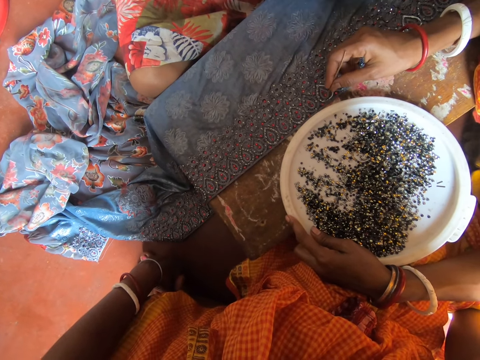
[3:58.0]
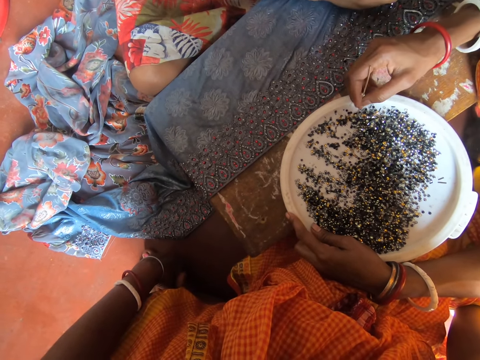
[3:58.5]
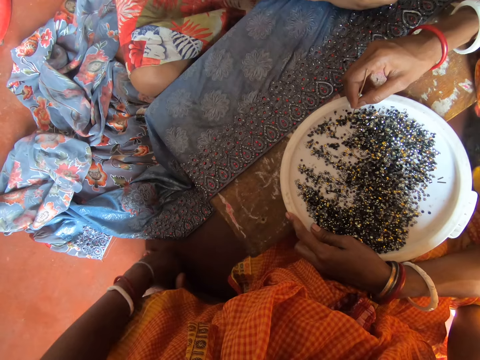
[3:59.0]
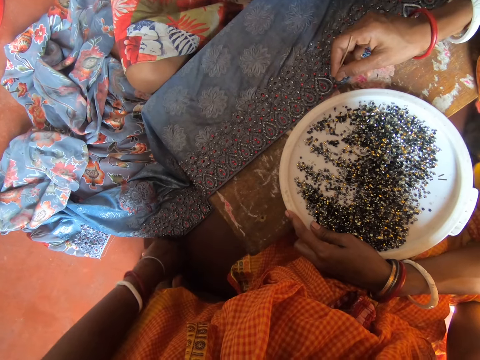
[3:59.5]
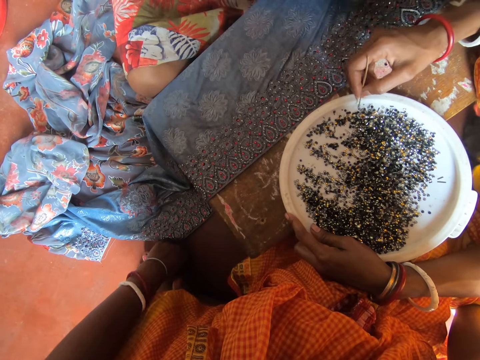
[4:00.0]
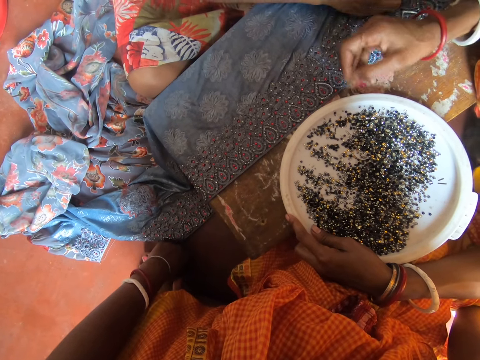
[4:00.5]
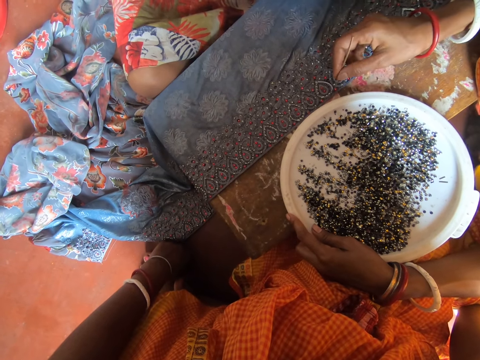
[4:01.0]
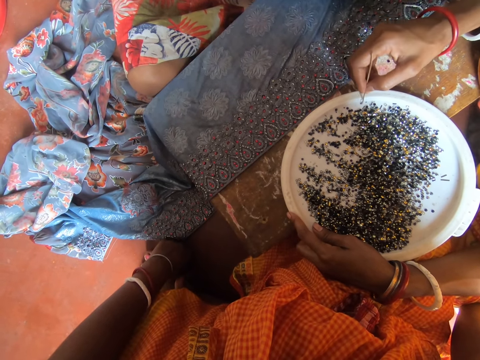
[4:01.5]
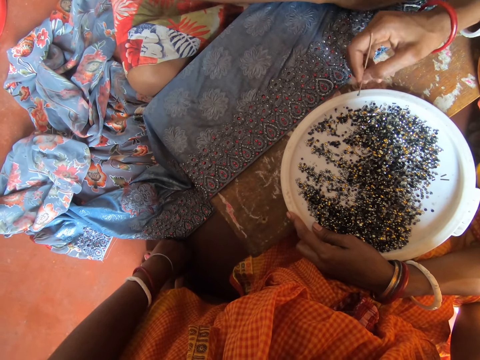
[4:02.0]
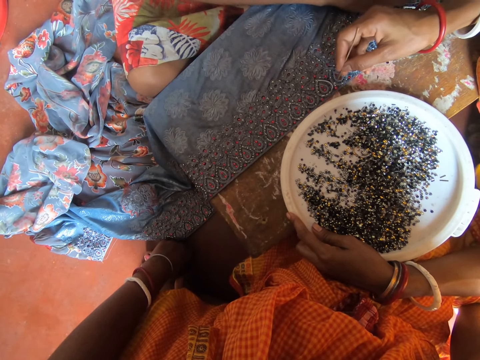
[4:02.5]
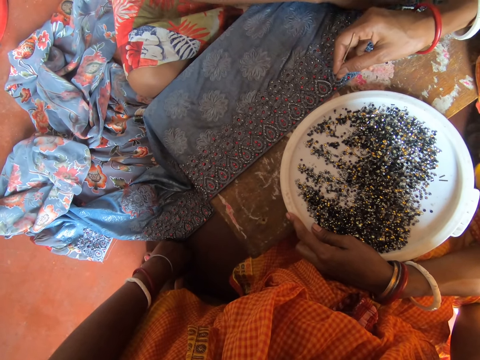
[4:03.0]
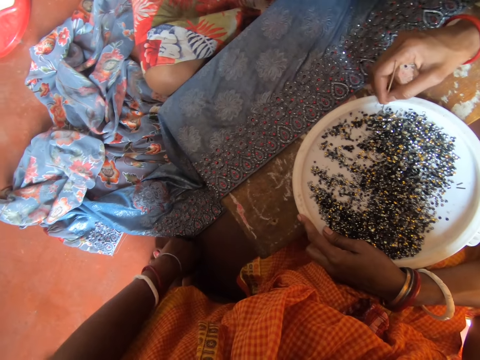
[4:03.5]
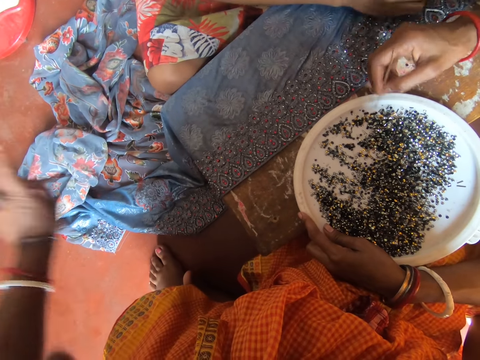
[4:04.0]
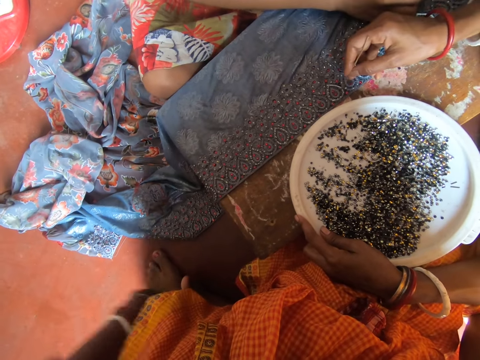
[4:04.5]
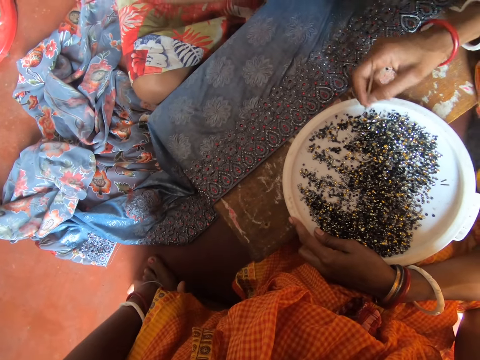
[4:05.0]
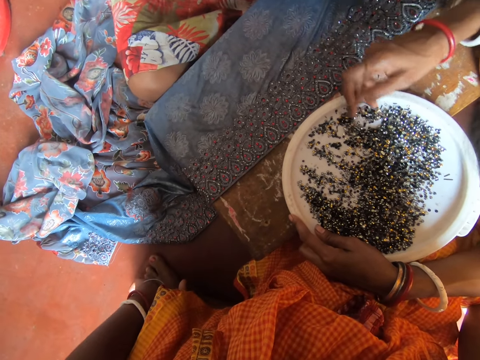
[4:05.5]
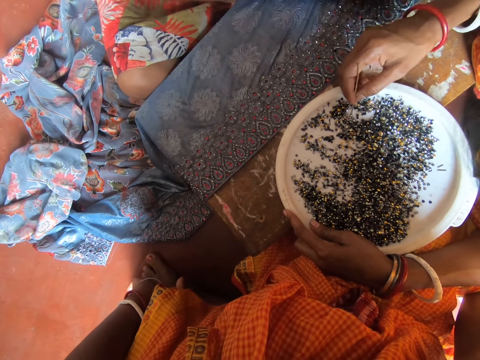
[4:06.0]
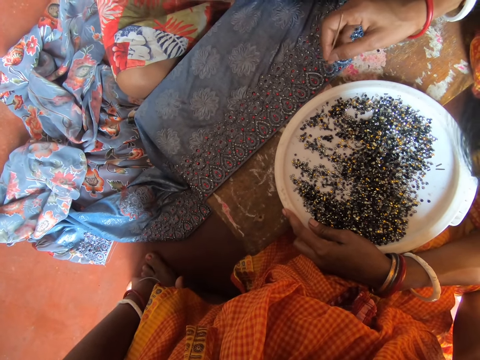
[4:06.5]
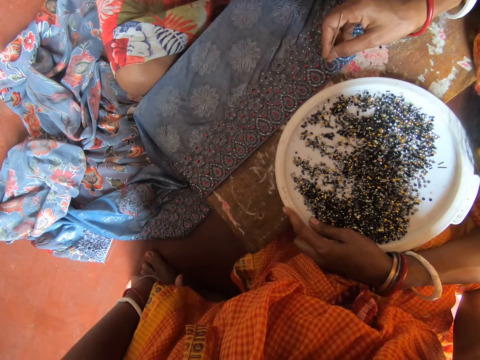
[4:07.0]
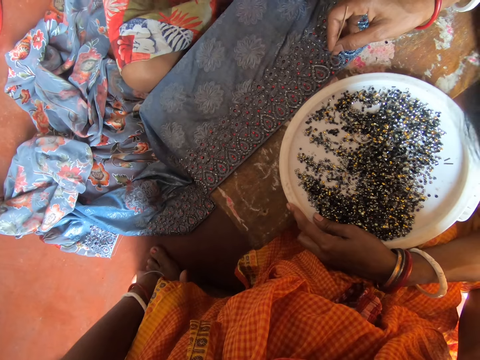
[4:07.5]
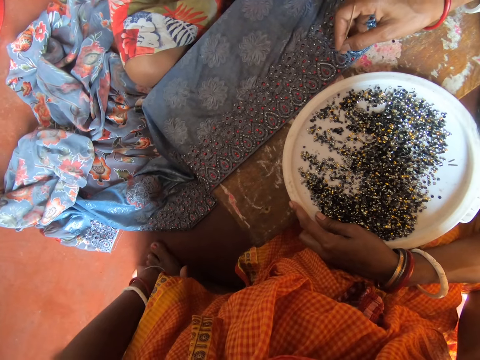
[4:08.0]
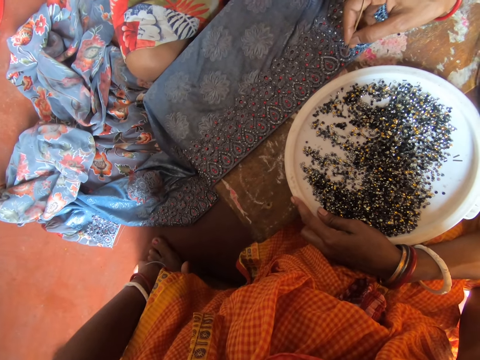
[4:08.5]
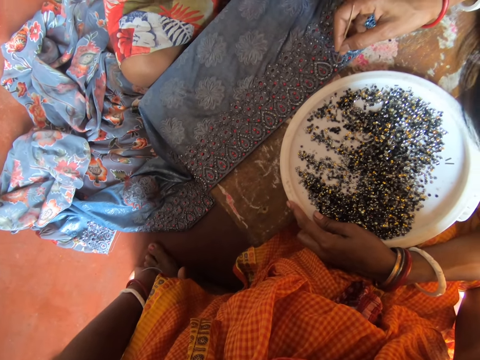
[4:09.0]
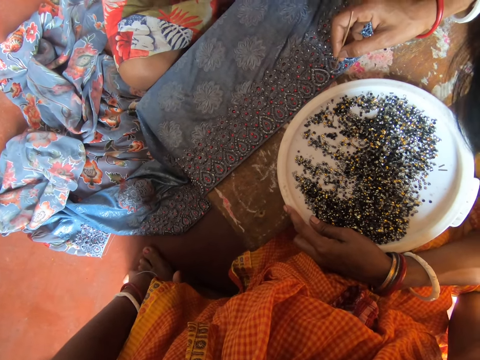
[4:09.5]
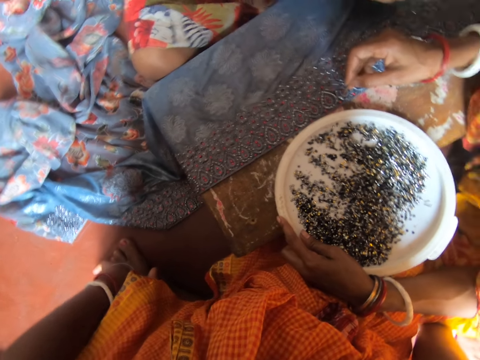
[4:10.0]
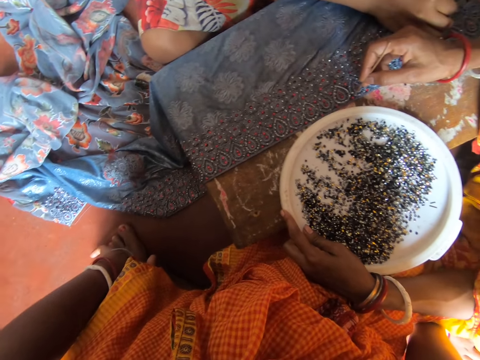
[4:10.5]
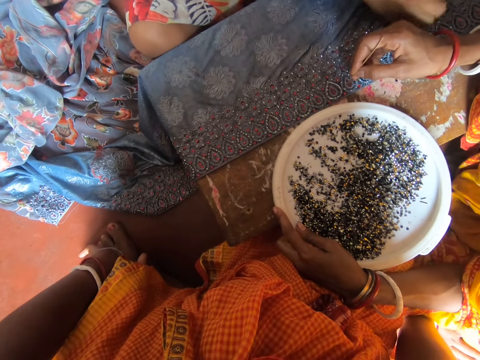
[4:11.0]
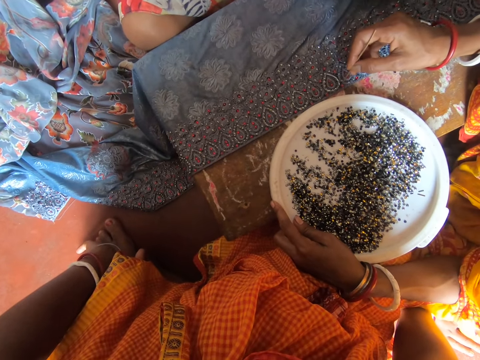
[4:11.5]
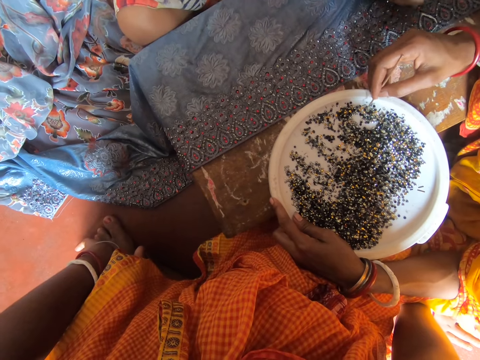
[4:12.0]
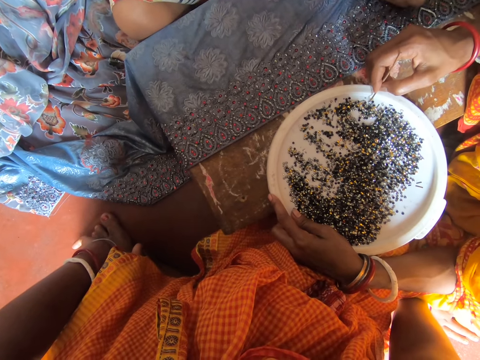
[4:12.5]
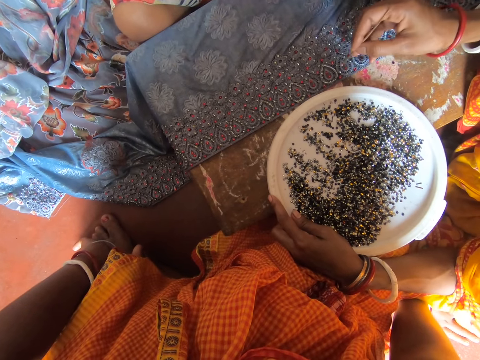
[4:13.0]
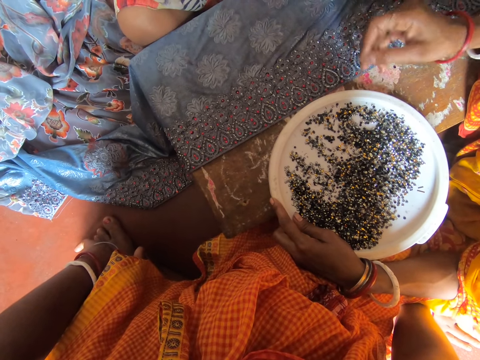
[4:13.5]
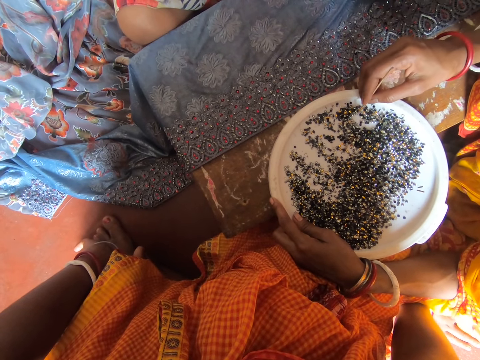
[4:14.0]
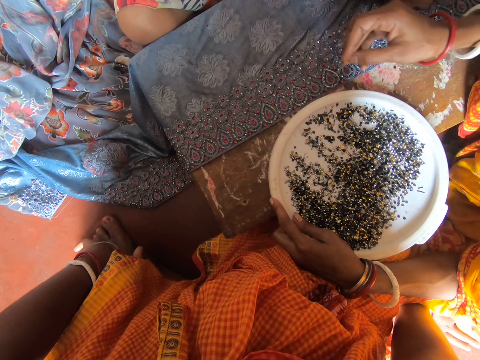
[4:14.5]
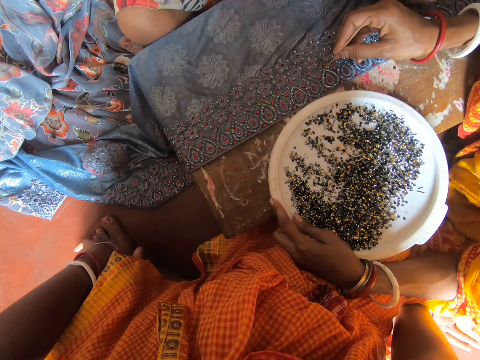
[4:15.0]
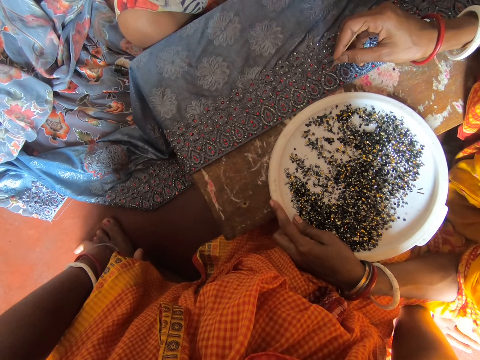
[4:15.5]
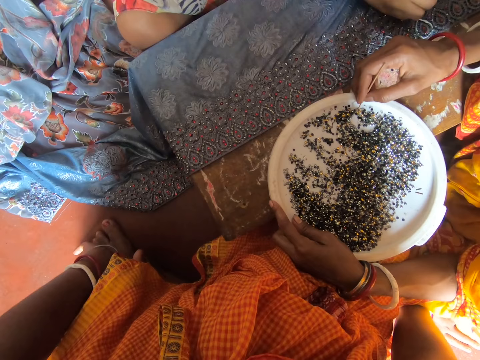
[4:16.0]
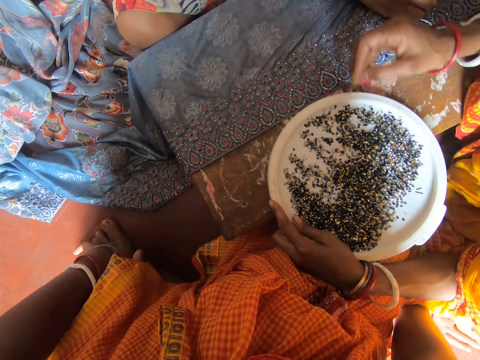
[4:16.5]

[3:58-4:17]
A woman pins the bead on the saris and picks the bead with a needle. A man moves the needle. The woman pins the bead on the saris and picks the bead with the needle. The man moves the needle. The woman pins the bead on the saris and picks the bead with the needle. The man moves the needle. The woman pins the bead on the saris and picks the bead with the needle. The camera wearer gestures with her hand. She moves the left hand. The woman pins the bead on the saris. The camera wearer holds her feet with her hand. The woman picks the bead with the needle and moves the beads with her hand. The man moves the needle. The woman pins the beads on the saris. The man moves the needle. The woman picks the bead with the needle and pins the bead on the saris. The man moves the needle. The woman picks the bead with the needle, pins the bead on the saris and picks the bead with the needle.

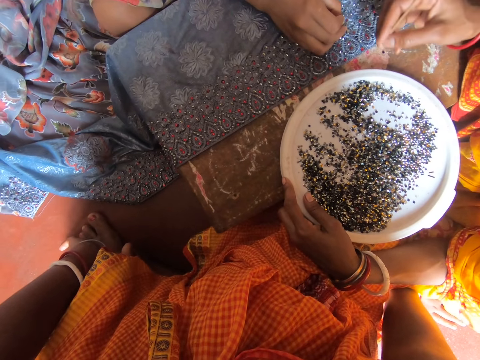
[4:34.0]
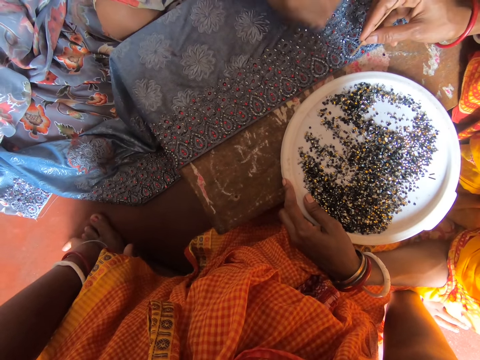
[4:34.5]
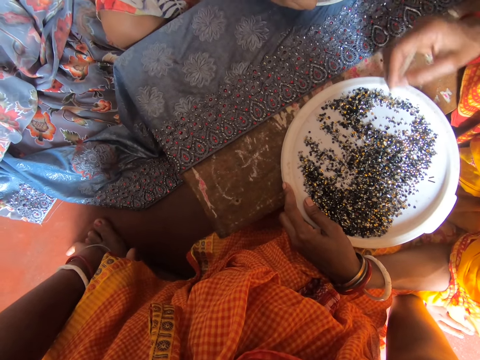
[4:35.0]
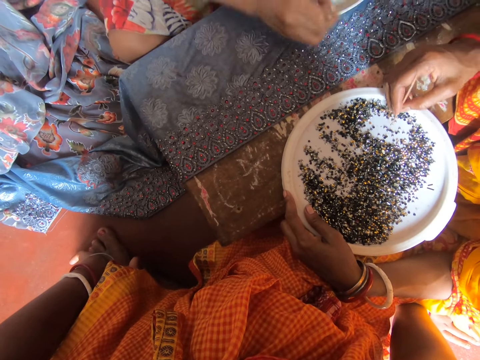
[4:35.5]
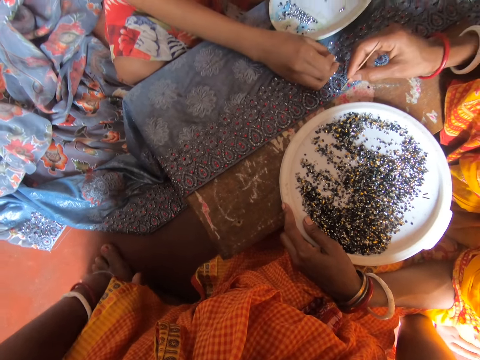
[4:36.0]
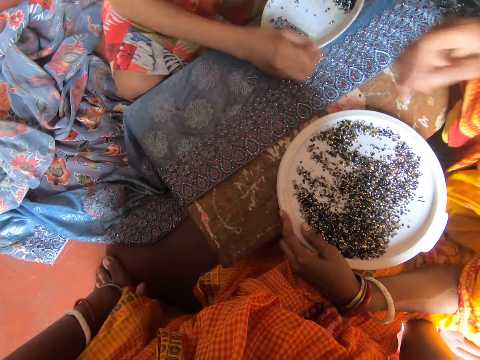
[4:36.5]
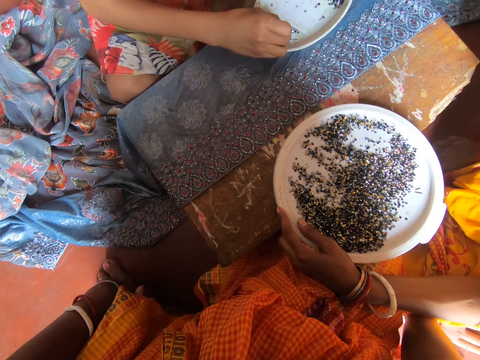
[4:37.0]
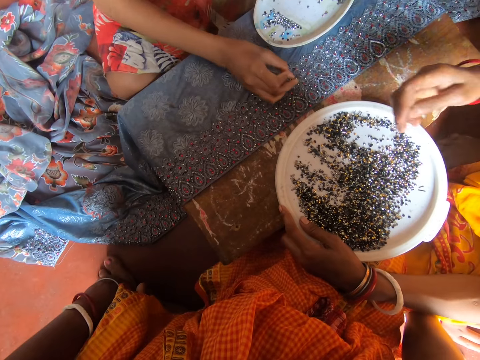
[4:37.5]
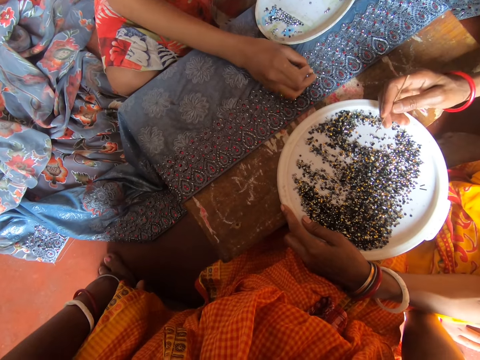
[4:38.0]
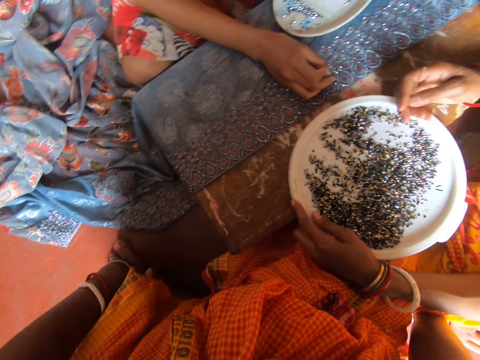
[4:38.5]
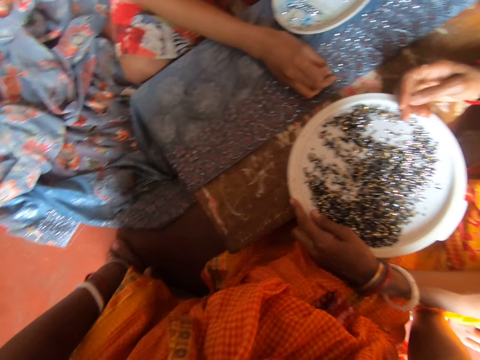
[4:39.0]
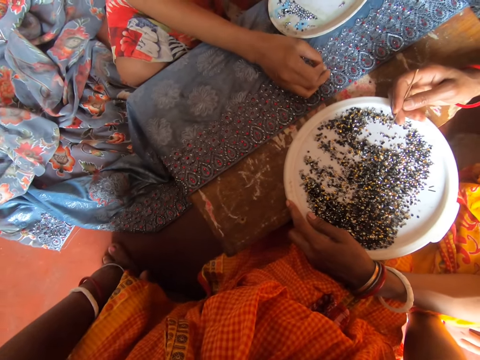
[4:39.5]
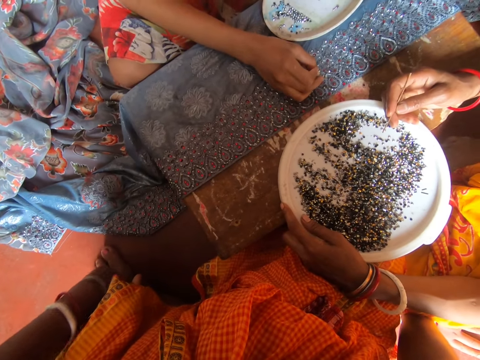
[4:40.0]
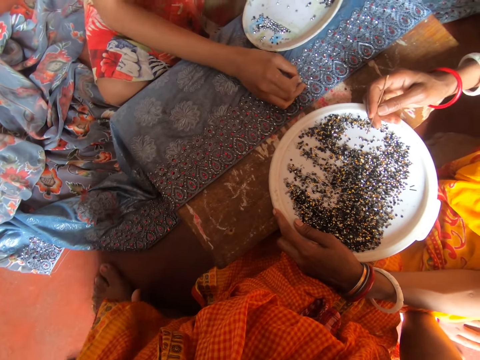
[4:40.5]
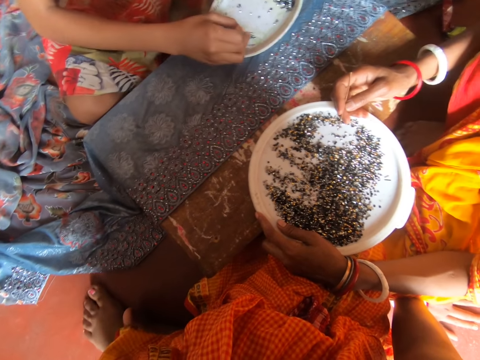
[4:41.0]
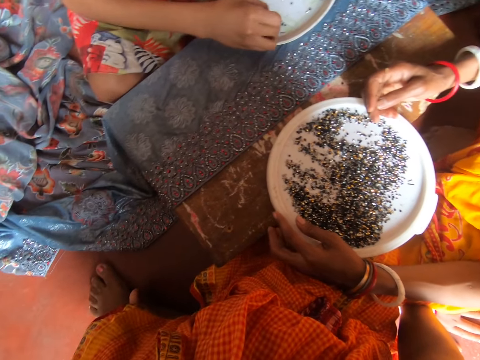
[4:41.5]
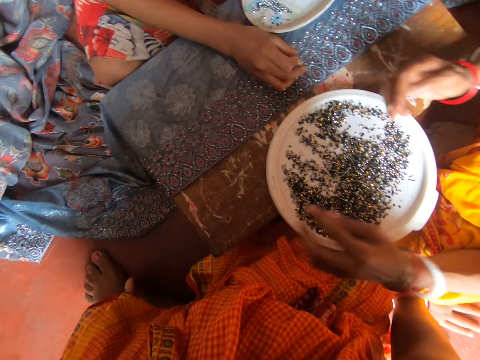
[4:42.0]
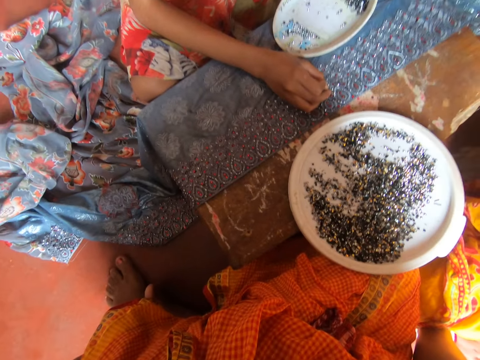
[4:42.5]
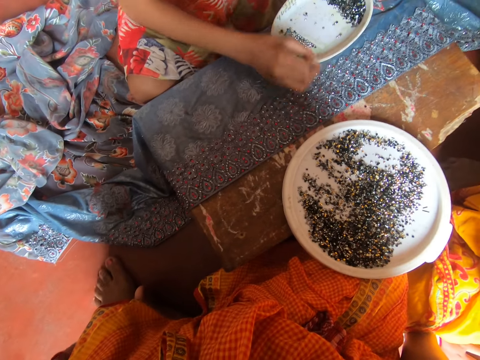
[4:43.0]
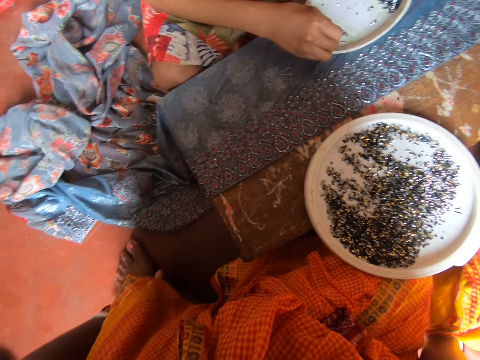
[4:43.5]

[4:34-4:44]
A woman picks beads with a needle. A man moves the needle. The woman pins the bead on the saris and picks the bead with the needle. Another woman pins the bead on the saris. The first woman lifts the needle, pins the bead on the saris and puts the needle in her mouth. The other woman picks beads with the needle. The first woman moves the needle. The other woman pins the bead on the saris. The camera wearer looks around. The other woman picks beads with the needle and pins the bead on the saris. The first woman removes her hands from the tray of beads.
